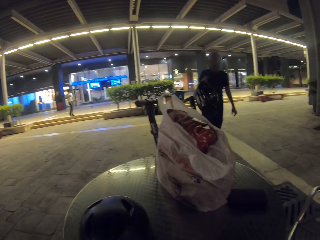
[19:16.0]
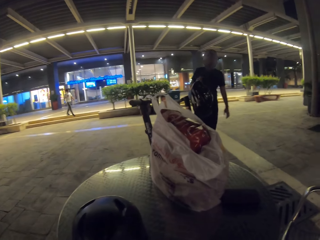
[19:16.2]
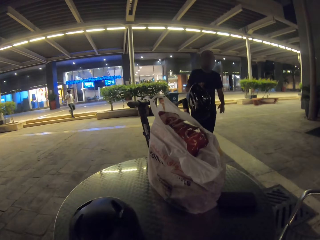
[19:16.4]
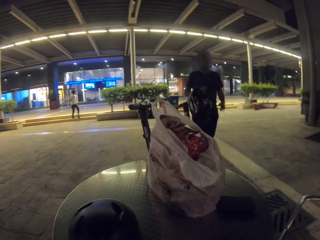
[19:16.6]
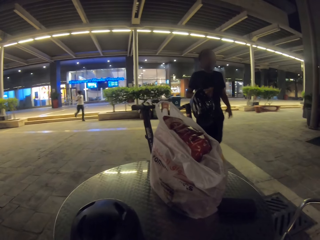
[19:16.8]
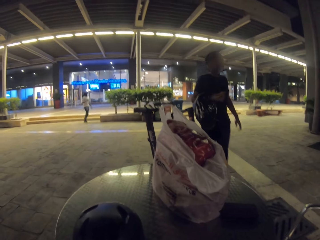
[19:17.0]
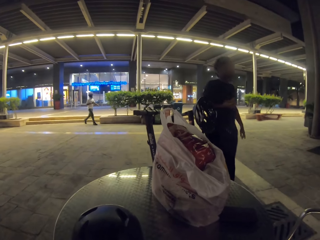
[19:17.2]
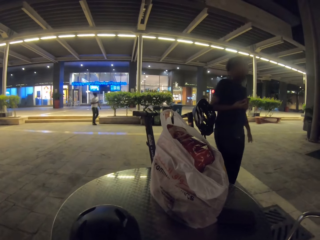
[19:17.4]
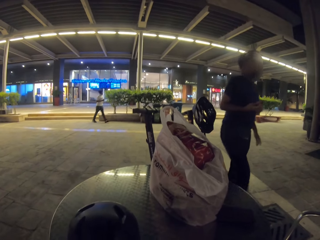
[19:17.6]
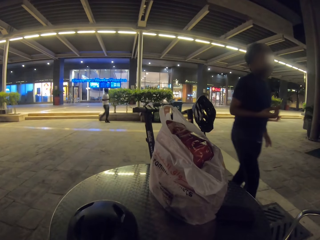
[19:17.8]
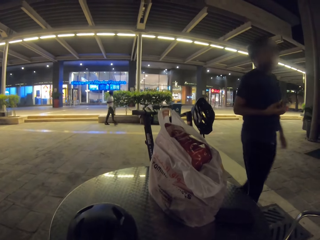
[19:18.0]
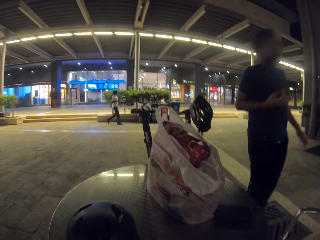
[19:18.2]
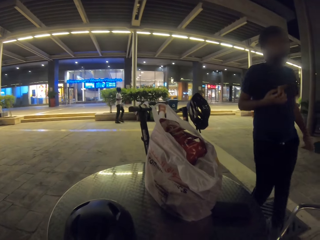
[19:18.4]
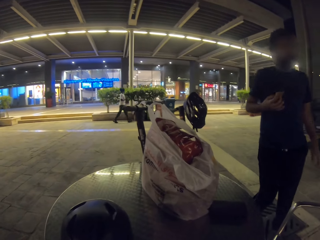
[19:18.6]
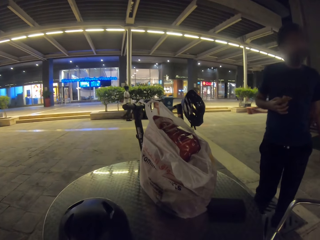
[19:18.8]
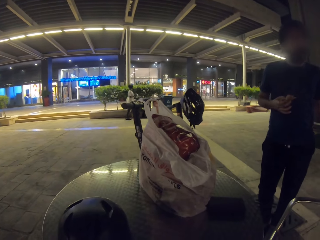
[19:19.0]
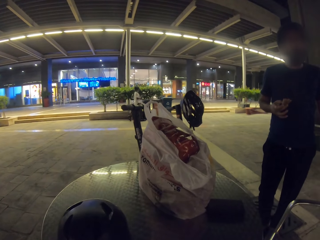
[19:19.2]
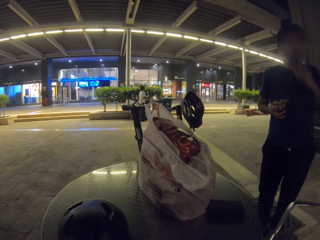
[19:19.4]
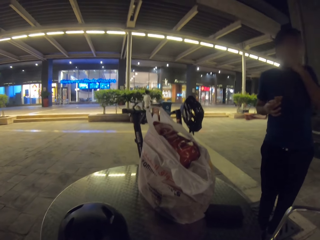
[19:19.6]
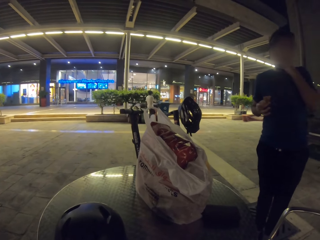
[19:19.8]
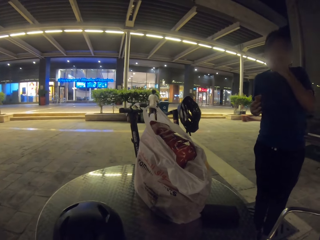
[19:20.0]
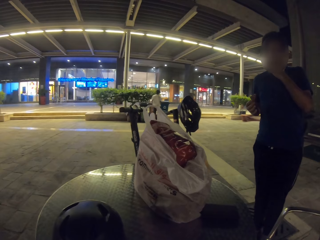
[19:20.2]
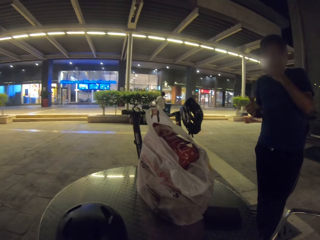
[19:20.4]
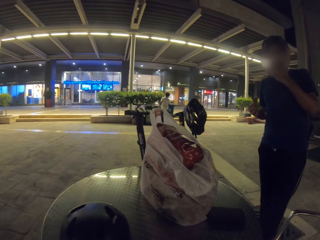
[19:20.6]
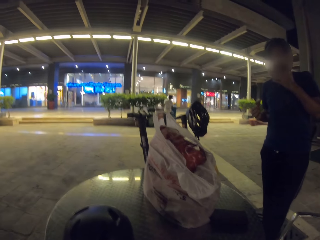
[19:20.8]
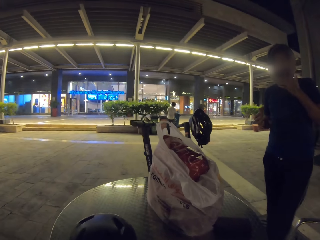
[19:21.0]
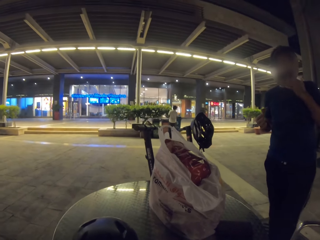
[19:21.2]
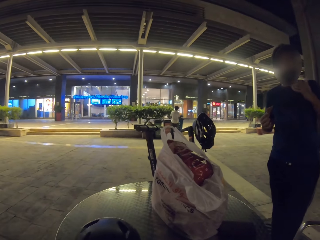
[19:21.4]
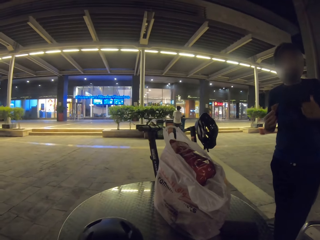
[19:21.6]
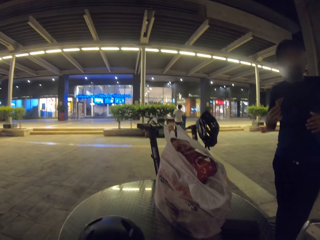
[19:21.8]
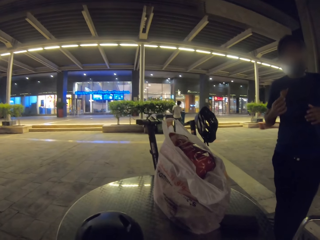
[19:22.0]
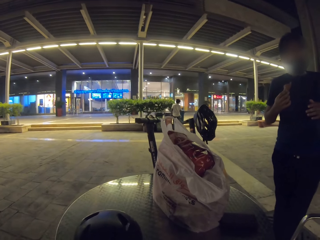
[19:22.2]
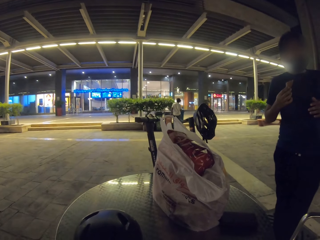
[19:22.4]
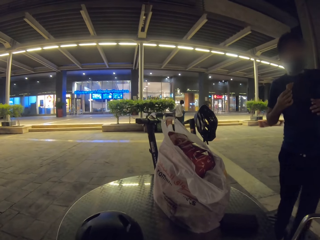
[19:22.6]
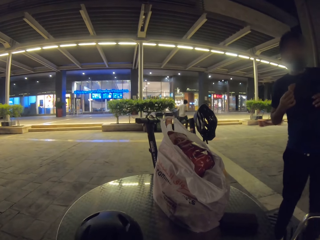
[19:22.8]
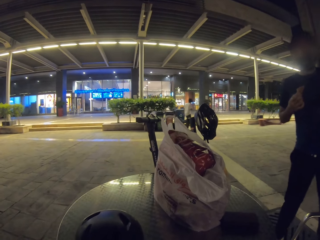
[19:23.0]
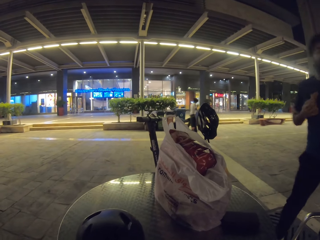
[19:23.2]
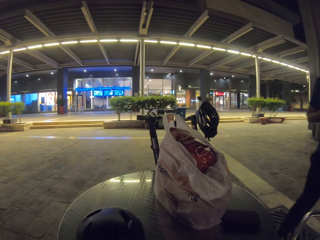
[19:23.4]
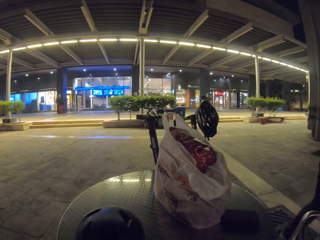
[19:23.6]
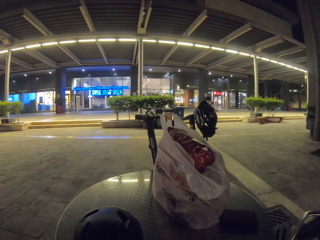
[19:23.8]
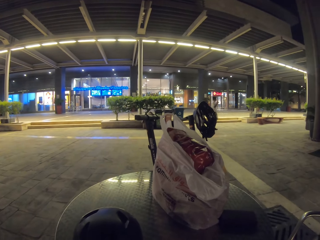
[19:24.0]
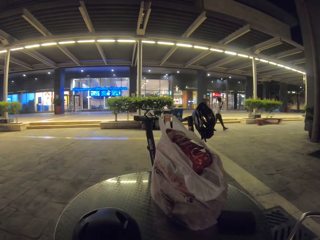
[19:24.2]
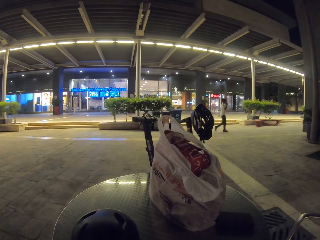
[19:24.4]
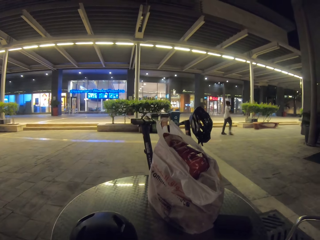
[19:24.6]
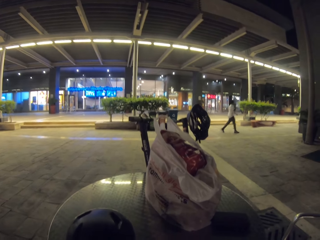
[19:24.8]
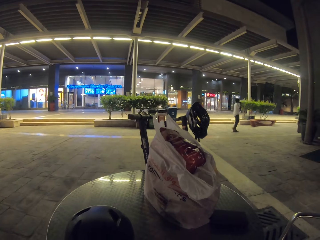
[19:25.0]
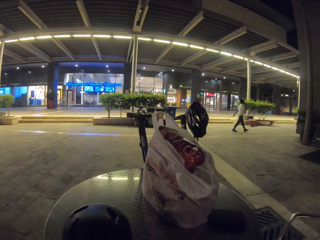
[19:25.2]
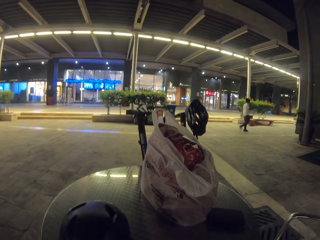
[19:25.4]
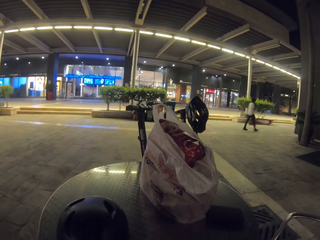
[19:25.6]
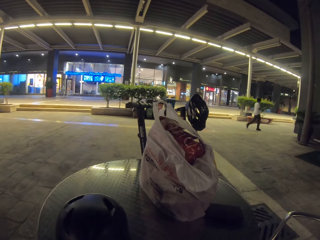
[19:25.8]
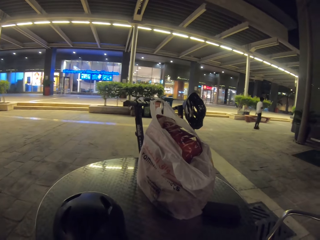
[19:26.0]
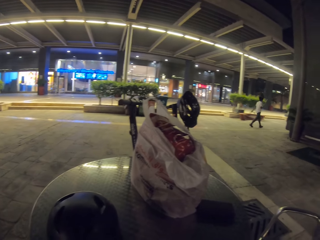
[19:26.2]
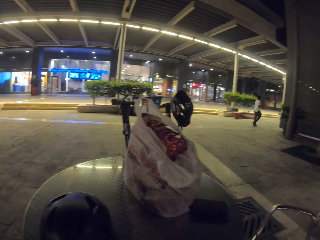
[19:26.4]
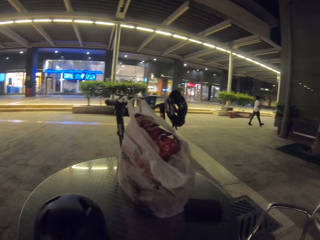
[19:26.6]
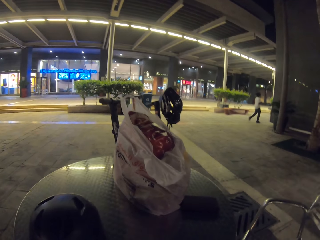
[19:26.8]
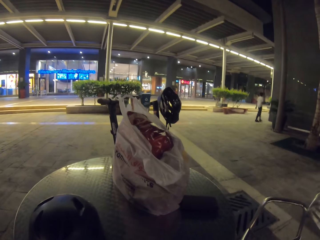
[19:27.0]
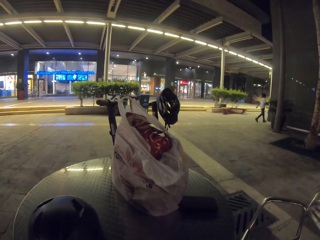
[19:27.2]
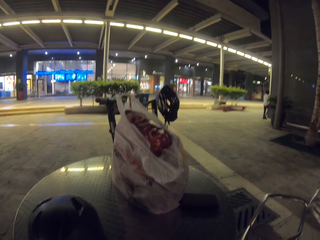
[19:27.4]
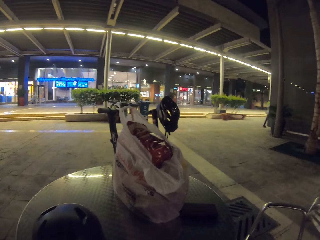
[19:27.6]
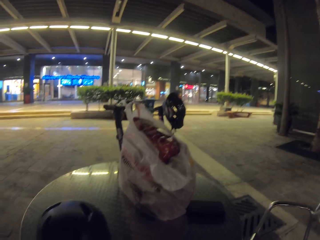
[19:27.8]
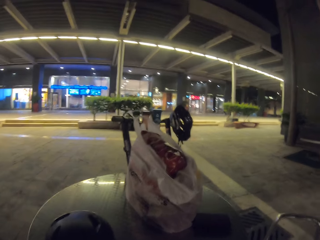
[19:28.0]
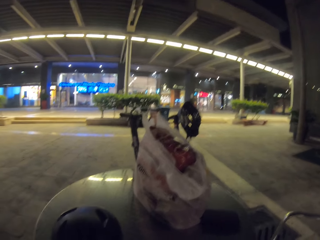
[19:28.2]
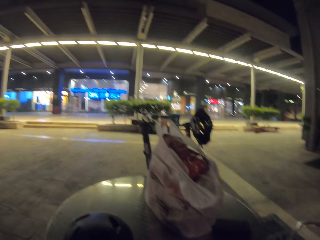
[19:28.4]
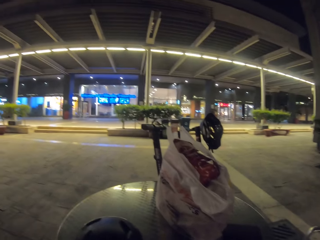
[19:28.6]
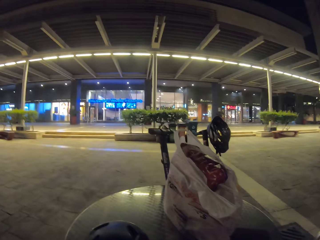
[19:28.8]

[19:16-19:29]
A man stands near the camera wearer. The man moves beside the camera wearer. The camera wearer looks at the store. They look around.

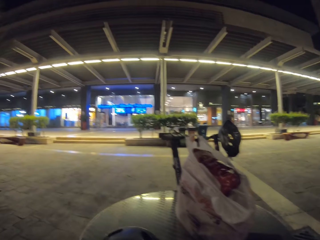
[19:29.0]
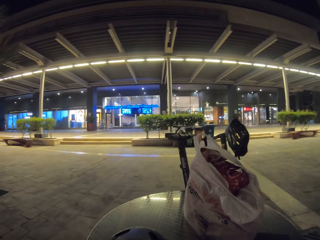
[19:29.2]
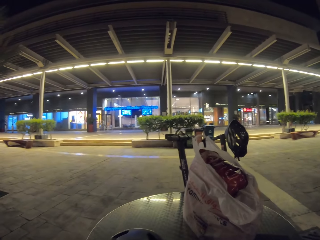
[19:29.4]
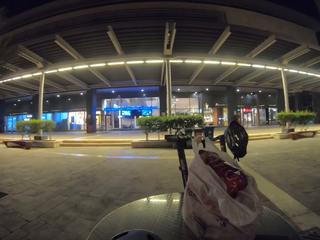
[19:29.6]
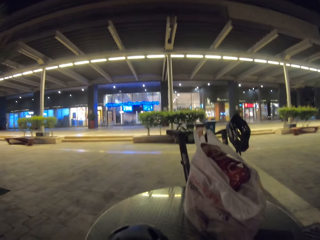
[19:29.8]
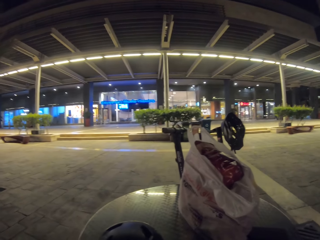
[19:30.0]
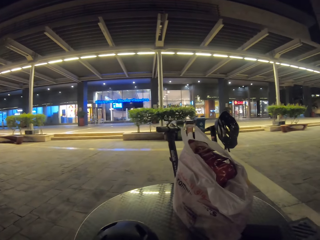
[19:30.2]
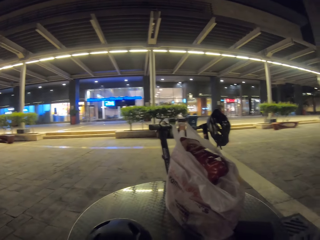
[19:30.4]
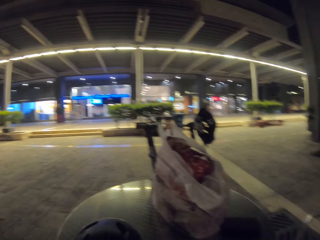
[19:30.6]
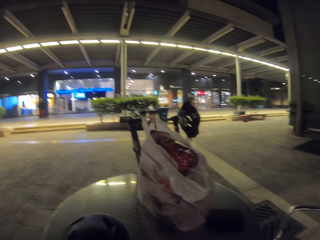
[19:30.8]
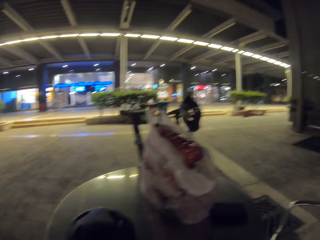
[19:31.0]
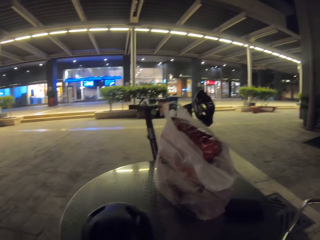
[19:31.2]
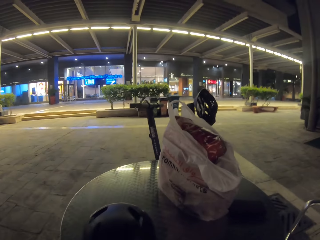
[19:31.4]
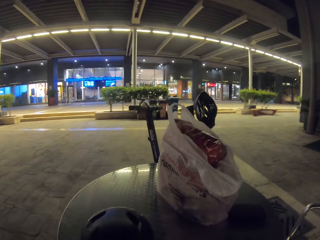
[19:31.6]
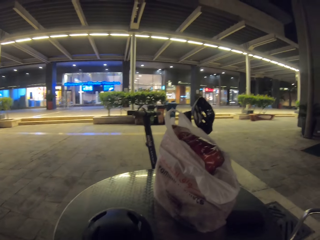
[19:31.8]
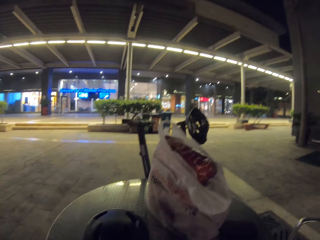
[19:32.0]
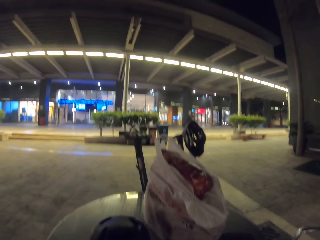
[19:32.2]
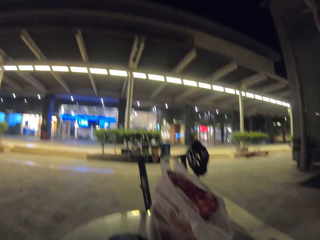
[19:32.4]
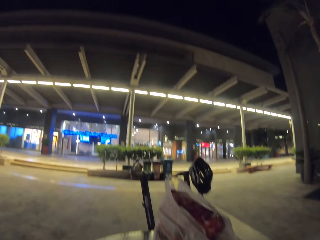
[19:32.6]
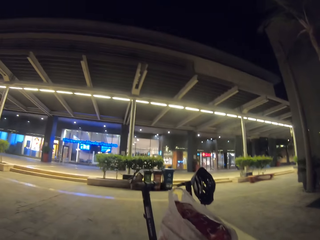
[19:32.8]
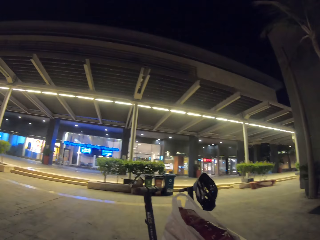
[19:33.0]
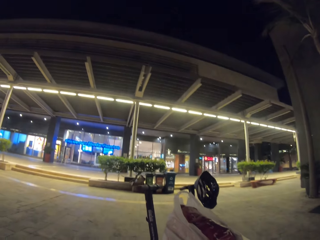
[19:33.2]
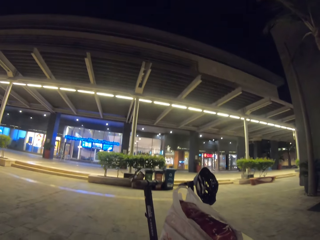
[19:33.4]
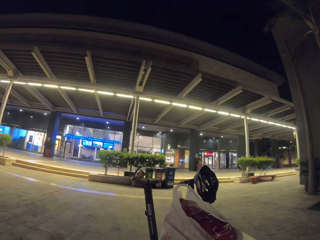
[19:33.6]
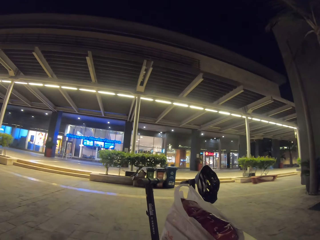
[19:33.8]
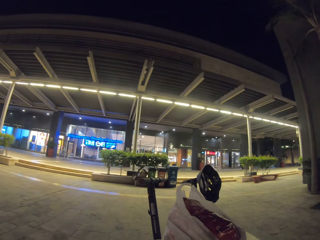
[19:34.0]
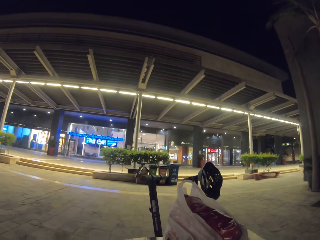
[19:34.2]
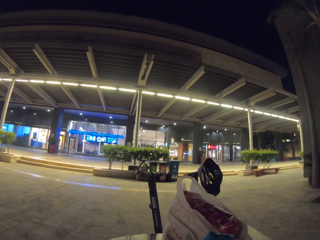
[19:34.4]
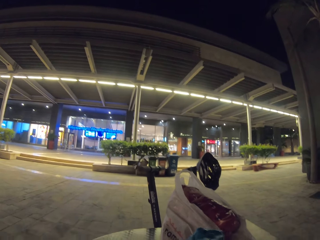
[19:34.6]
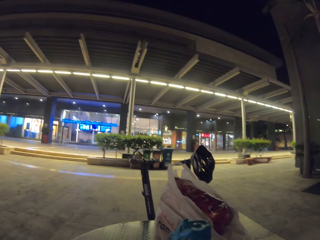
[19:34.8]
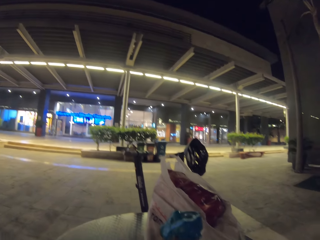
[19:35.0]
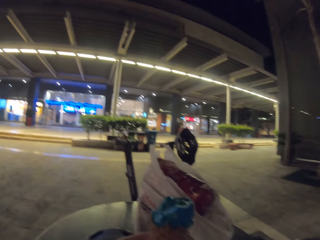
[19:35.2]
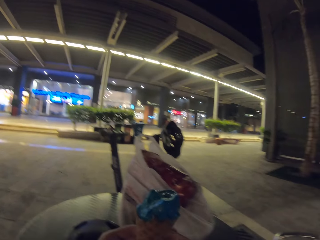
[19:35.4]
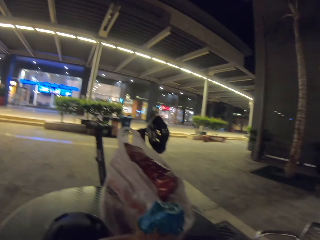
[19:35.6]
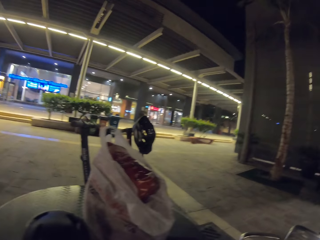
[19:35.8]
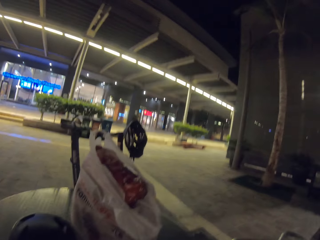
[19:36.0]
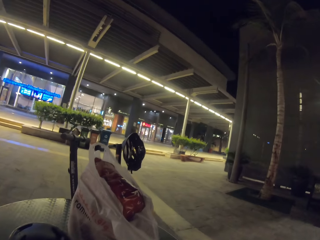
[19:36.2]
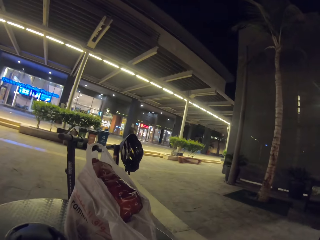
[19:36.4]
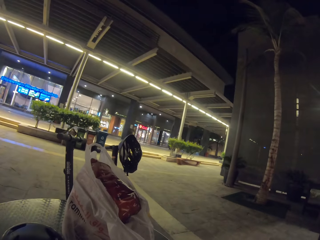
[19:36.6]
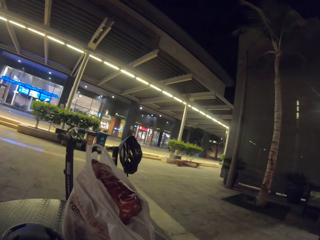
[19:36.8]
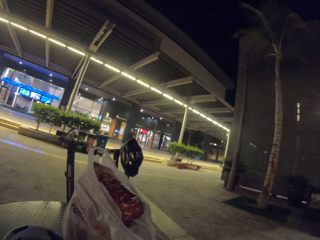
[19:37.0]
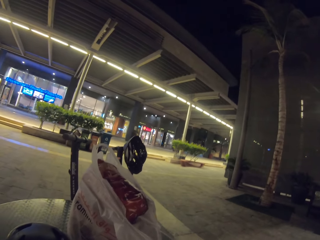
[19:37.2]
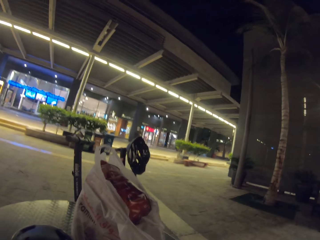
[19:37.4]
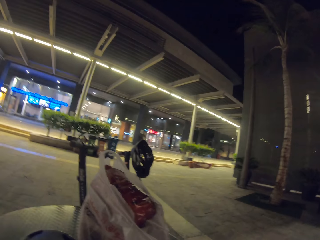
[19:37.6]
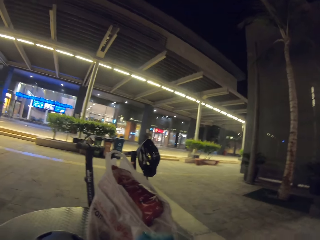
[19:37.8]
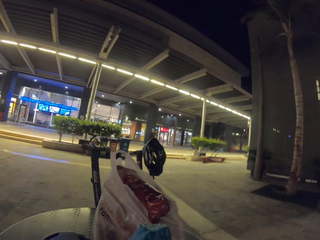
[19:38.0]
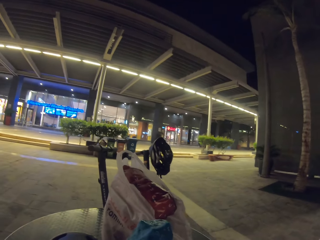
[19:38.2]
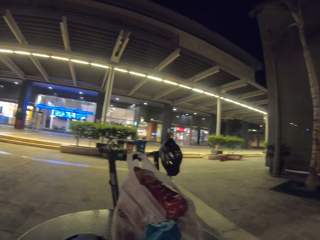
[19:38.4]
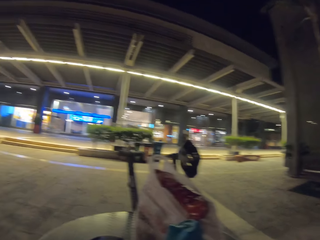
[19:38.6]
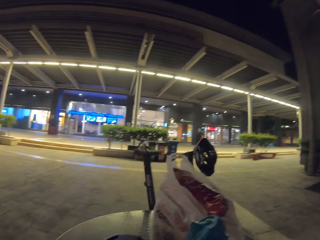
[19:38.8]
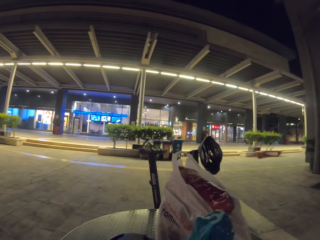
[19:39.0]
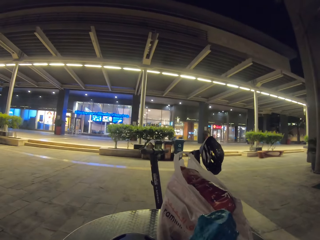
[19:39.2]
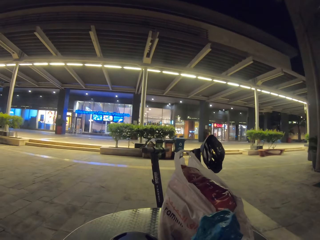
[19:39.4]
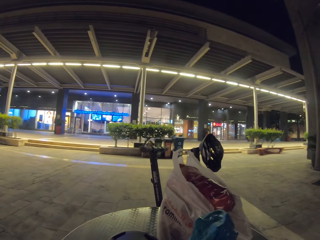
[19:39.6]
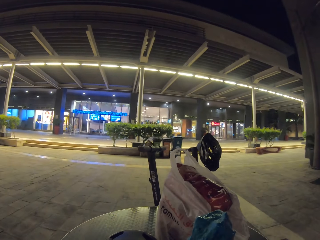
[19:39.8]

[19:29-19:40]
The camera wearer moves a helmet on the table. They hold ice cream on the hand. They eat the ice cream. They look at the store.
